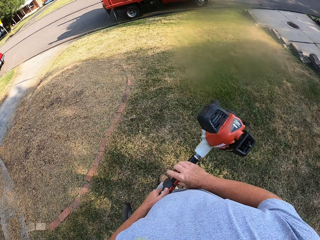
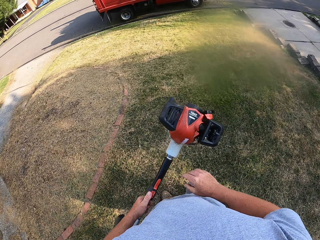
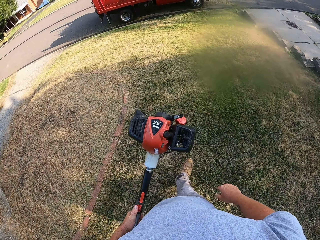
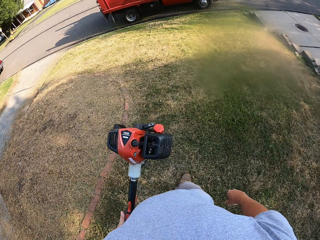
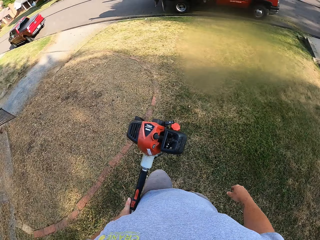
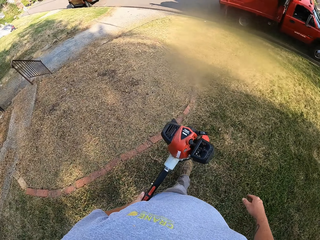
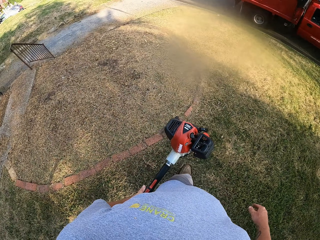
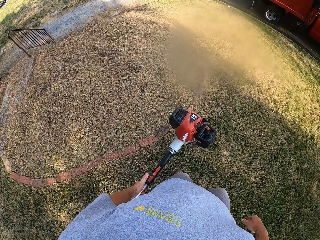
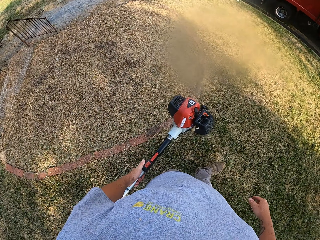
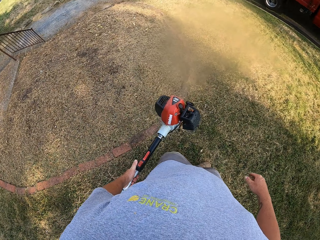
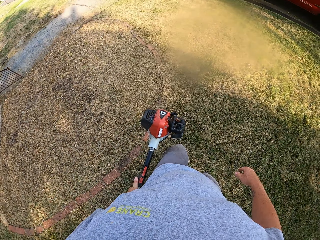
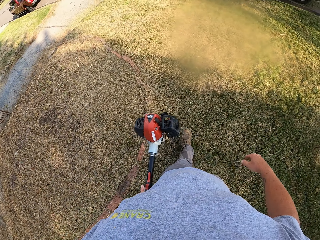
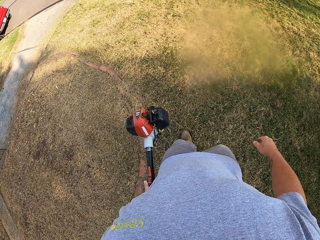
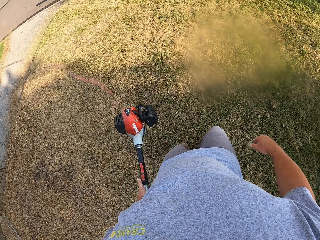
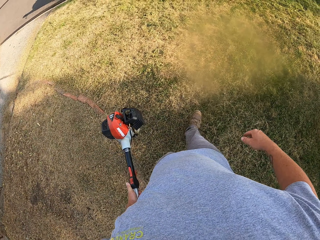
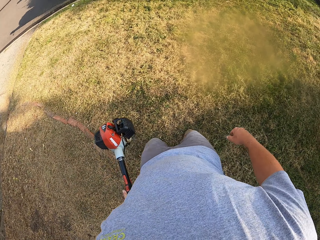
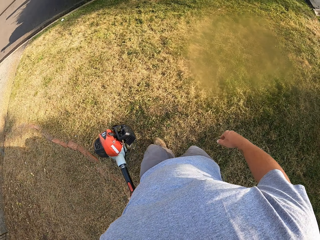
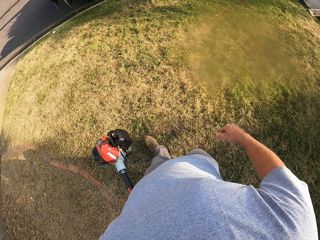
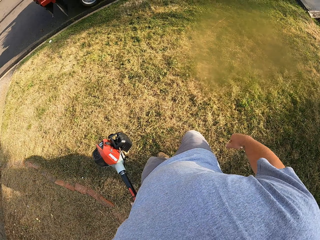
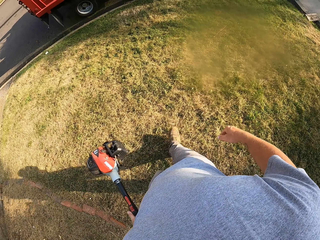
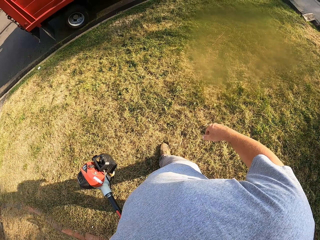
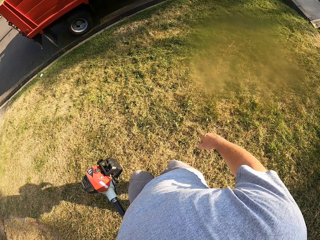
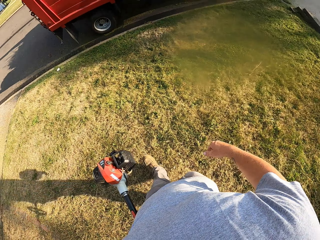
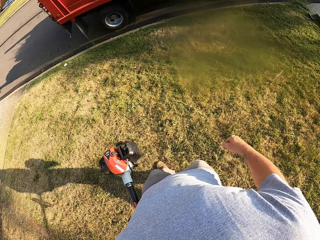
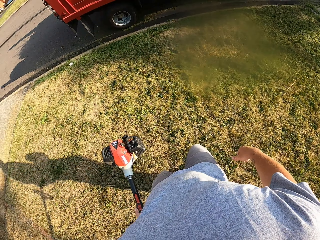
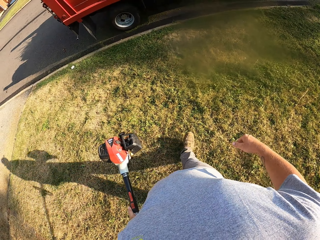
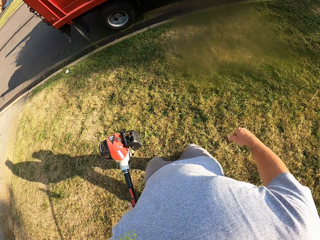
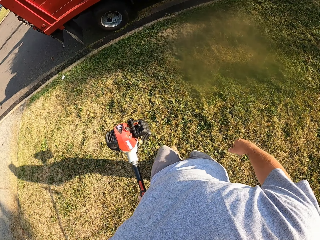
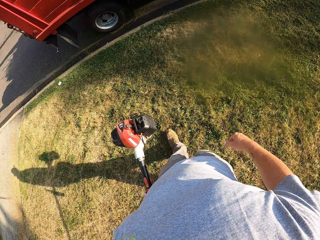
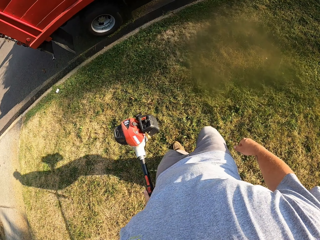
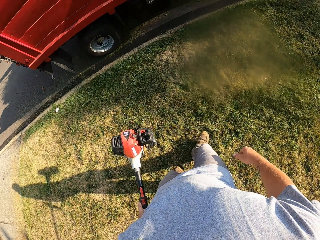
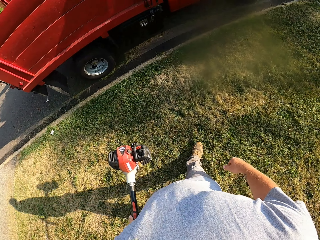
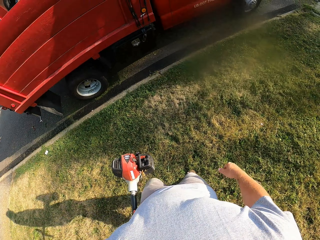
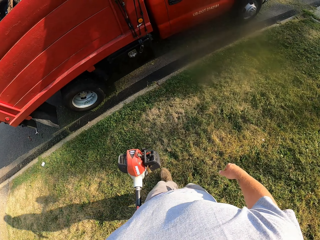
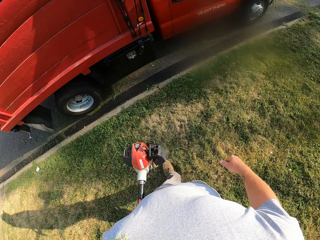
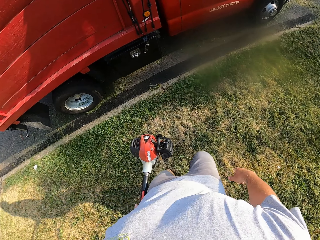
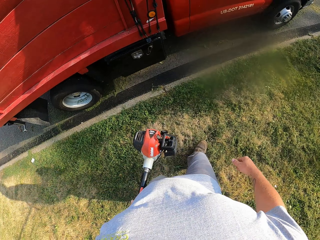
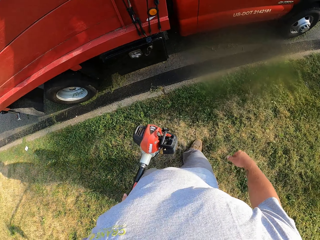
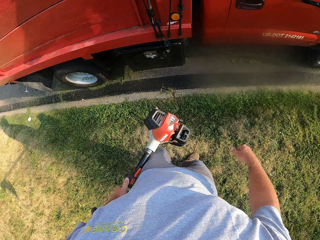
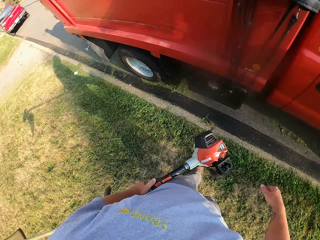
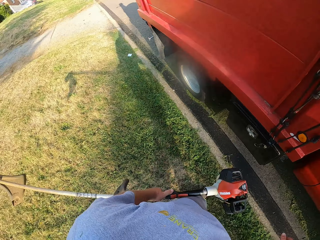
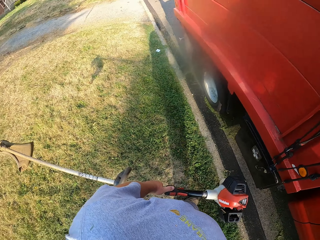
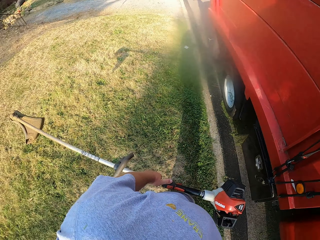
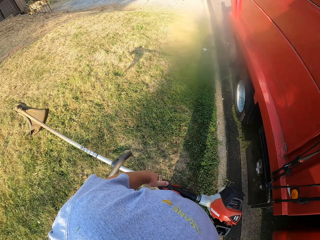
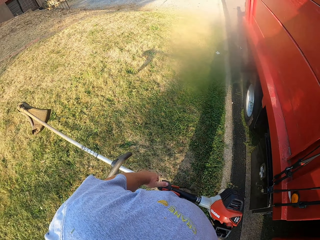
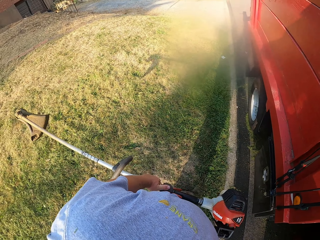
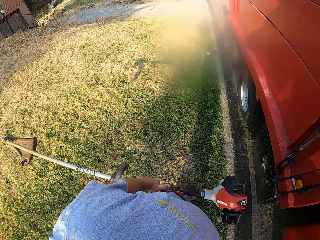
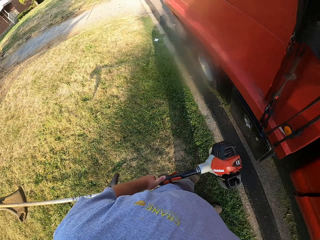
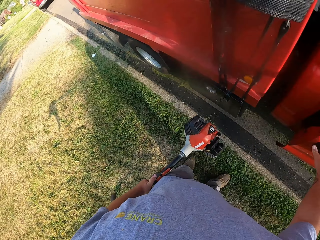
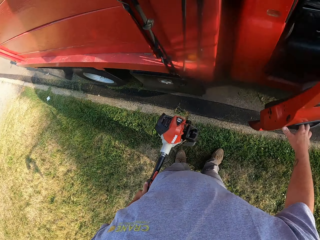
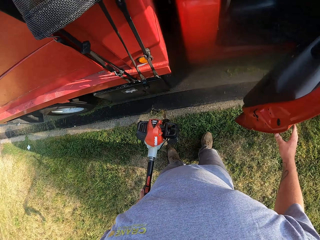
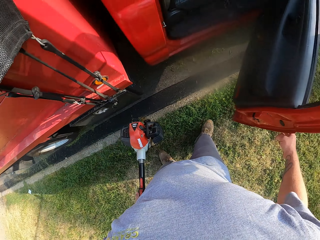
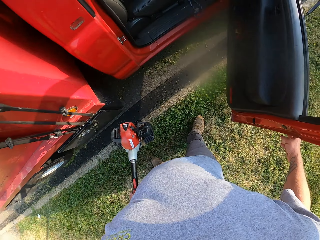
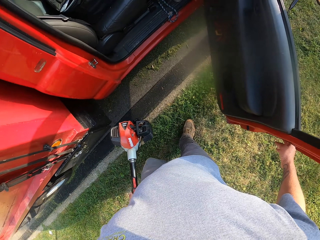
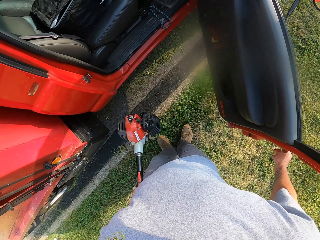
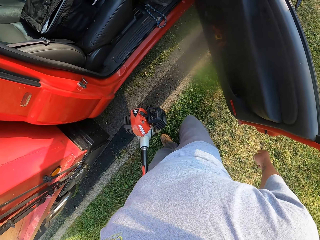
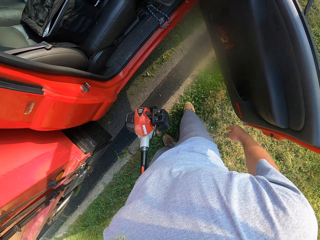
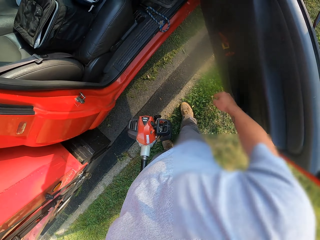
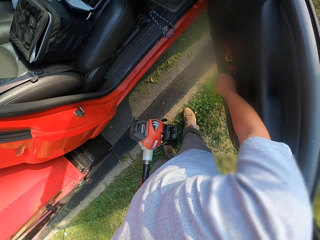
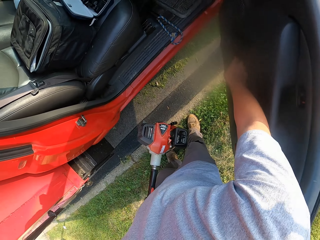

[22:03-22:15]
The camera wearer puts the grass cutter in the other hand. They open the car door.

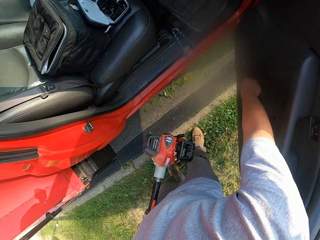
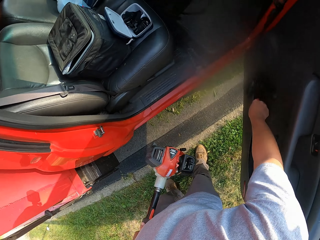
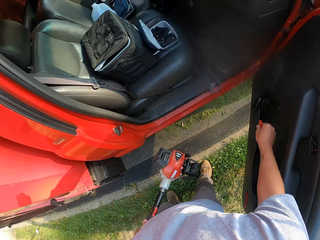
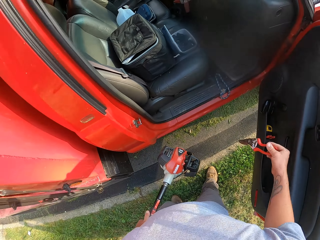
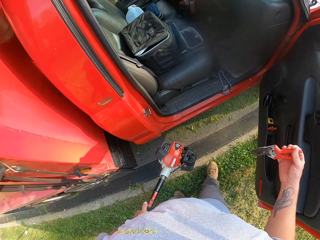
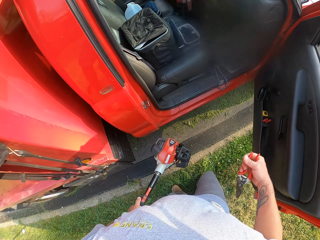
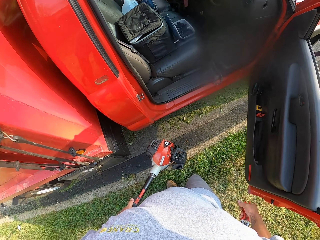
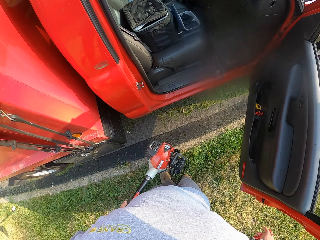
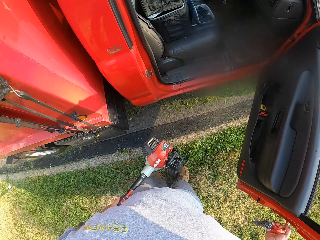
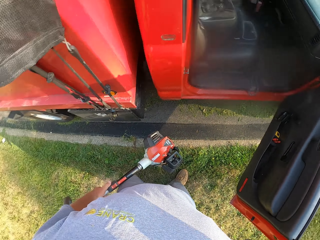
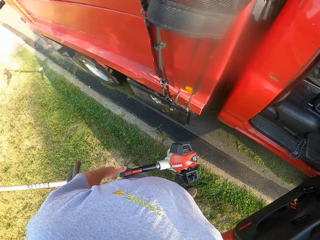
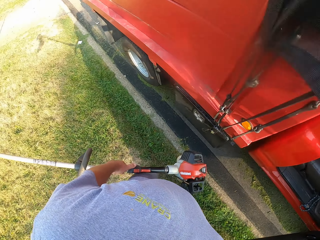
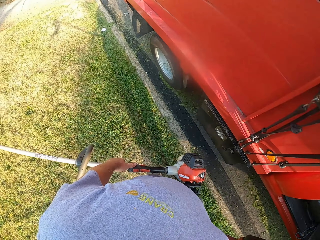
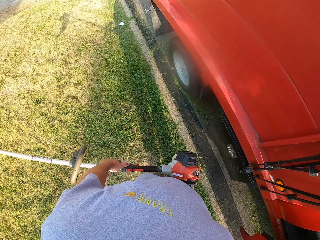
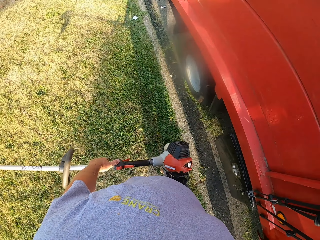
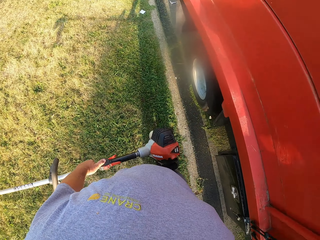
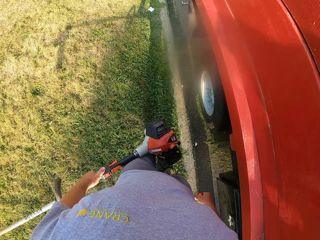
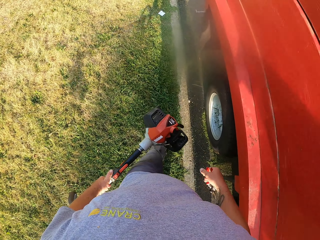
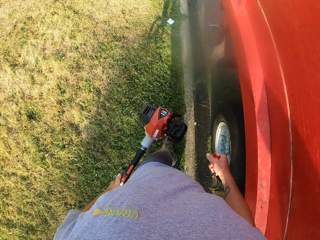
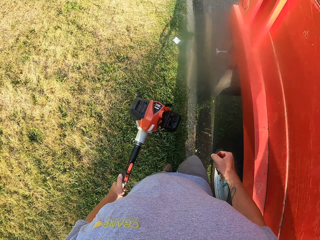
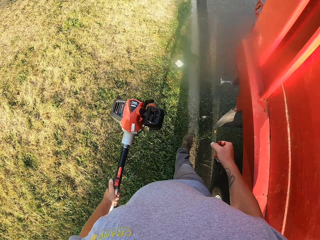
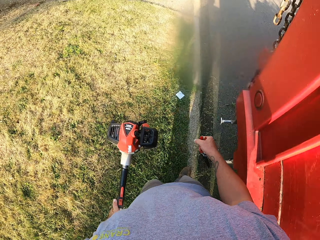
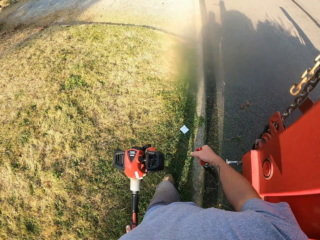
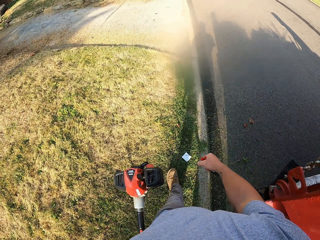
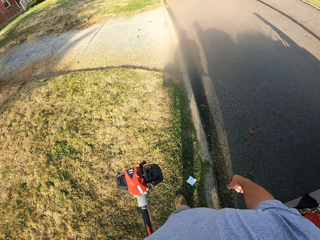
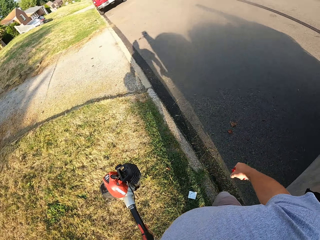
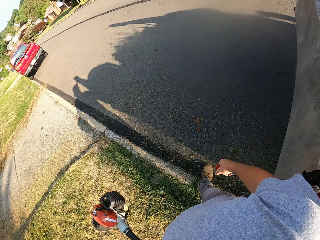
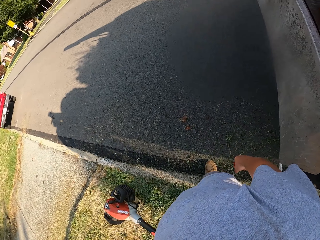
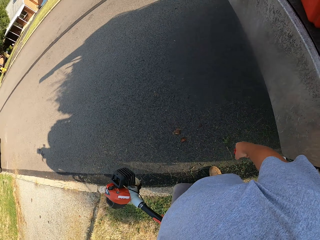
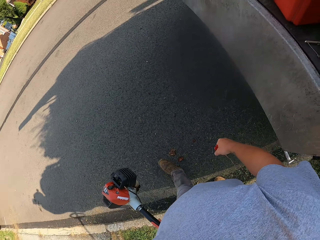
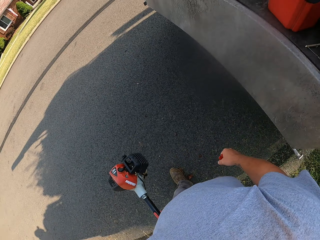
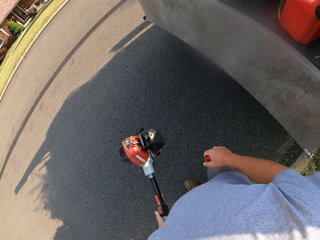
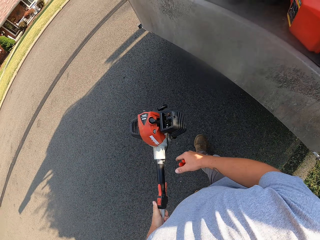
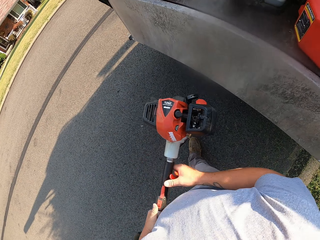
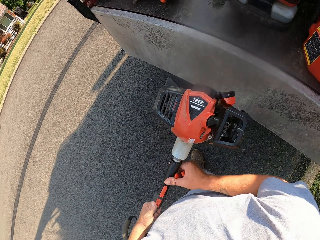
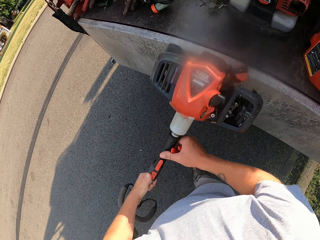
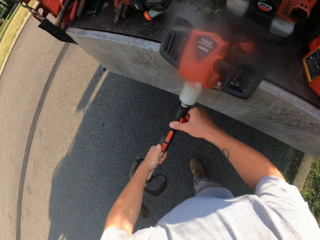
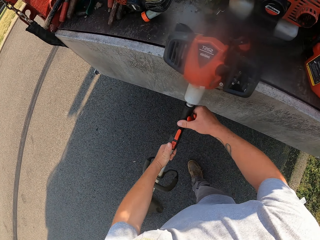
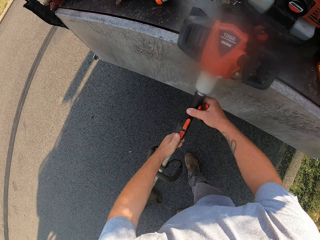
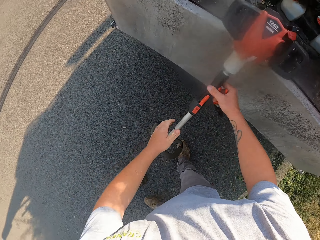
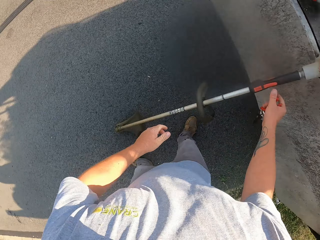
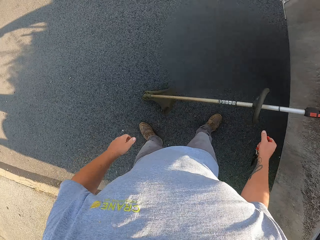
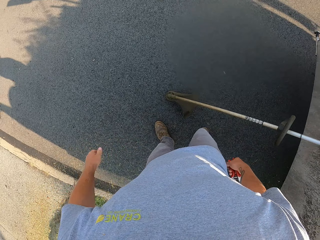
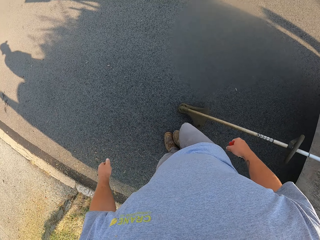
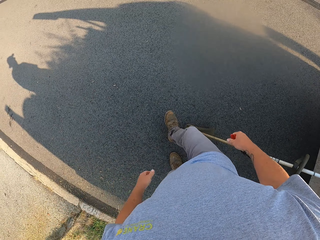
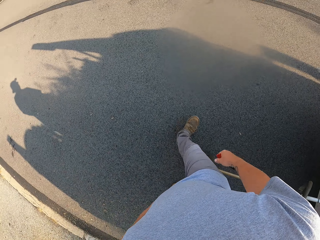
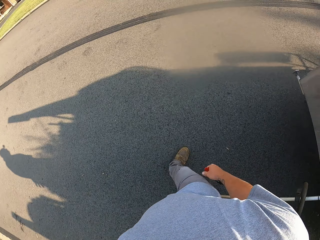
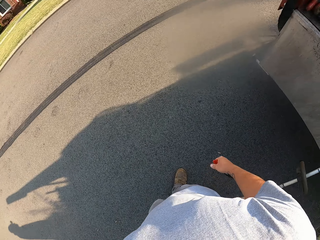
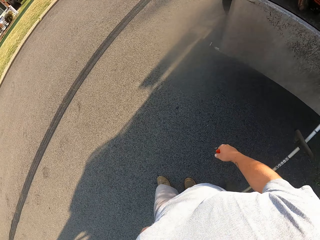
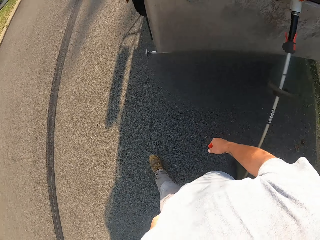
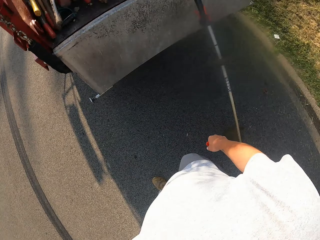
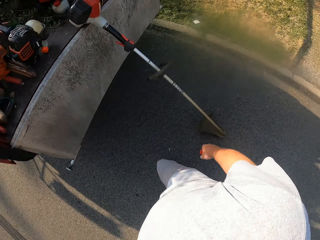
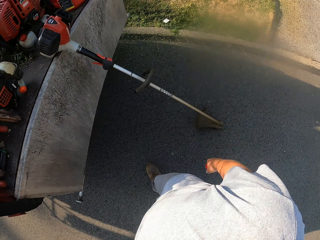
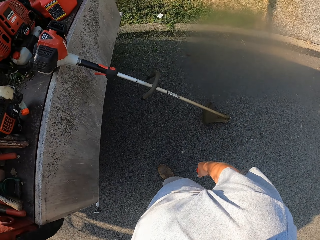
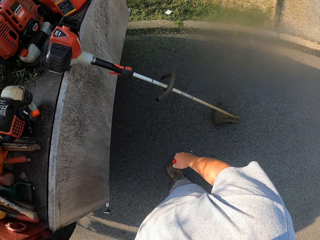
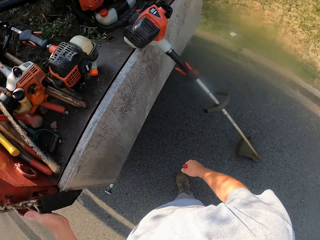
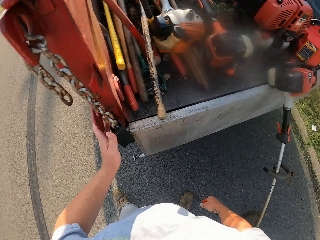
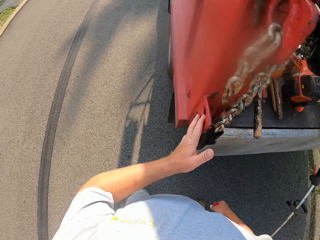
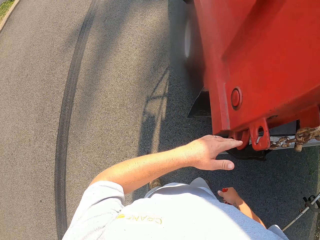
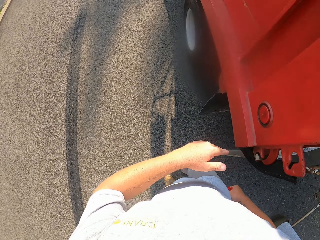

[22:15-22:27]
The camera wearer picks up the pair of scissors on the car door. They close the car door. They walk on the ground. They put the grass cutter on the road. They walk on the road.
